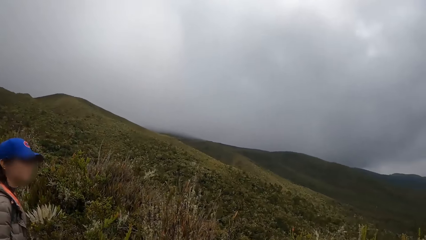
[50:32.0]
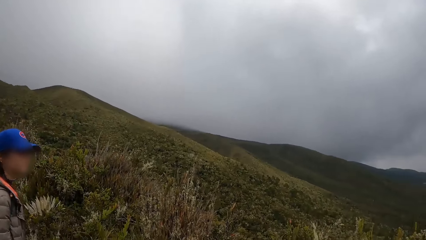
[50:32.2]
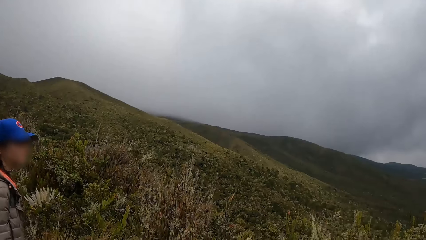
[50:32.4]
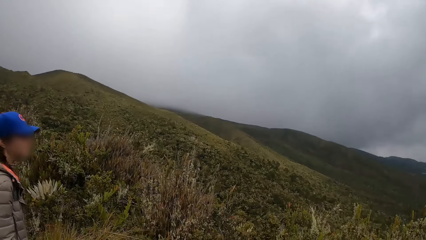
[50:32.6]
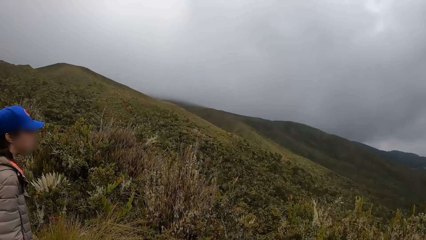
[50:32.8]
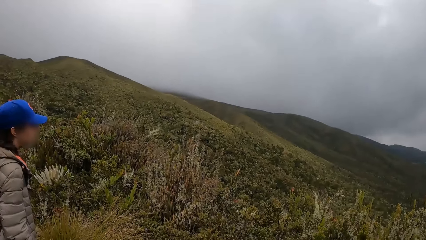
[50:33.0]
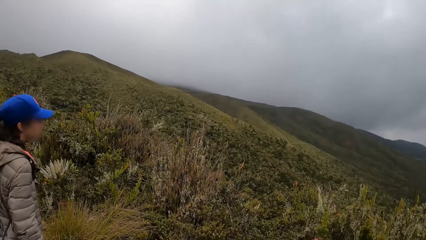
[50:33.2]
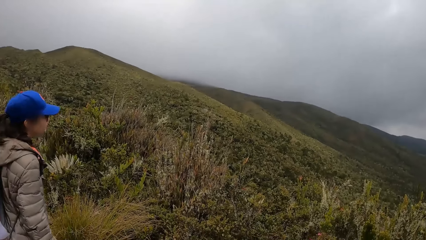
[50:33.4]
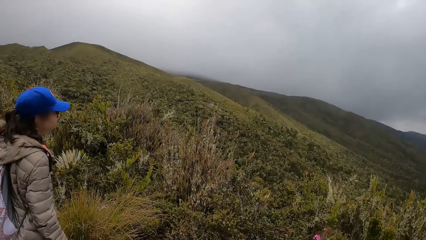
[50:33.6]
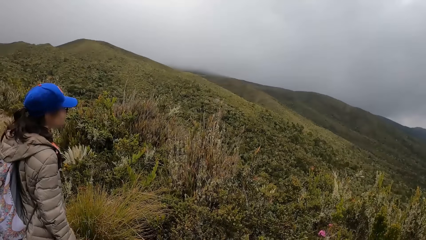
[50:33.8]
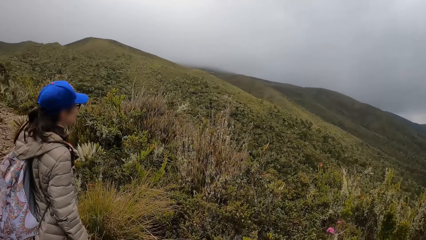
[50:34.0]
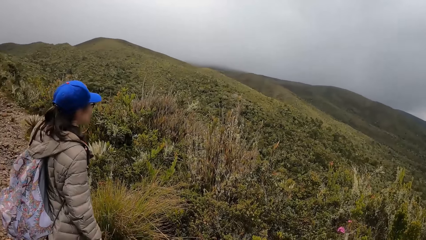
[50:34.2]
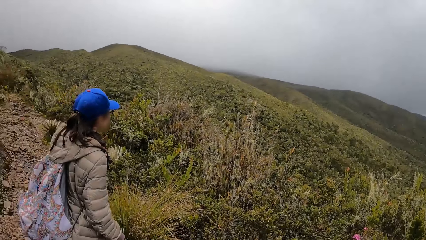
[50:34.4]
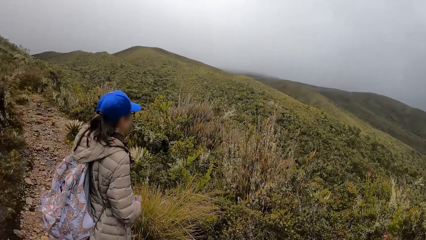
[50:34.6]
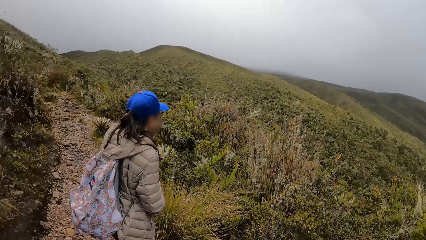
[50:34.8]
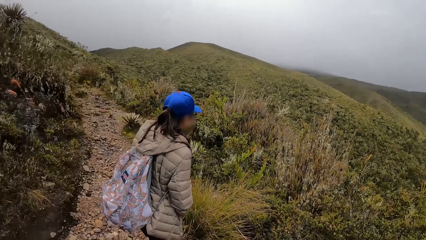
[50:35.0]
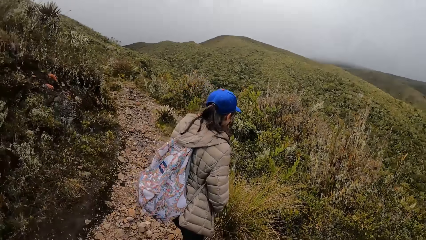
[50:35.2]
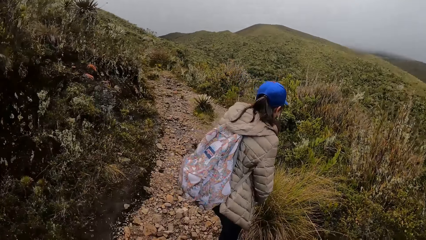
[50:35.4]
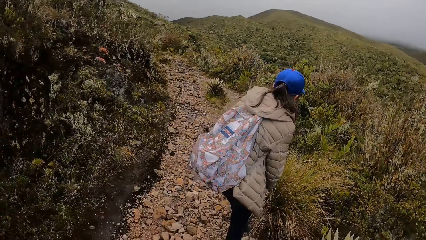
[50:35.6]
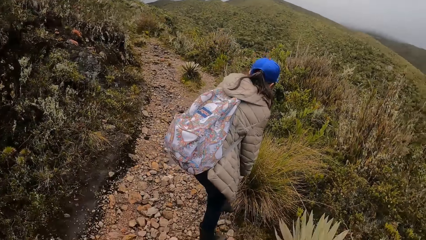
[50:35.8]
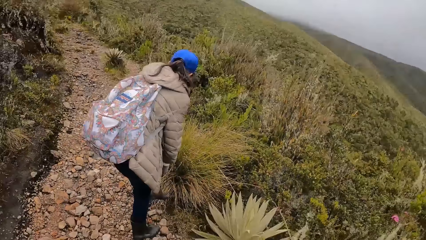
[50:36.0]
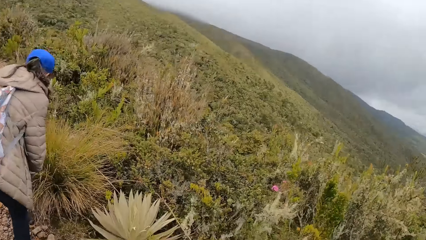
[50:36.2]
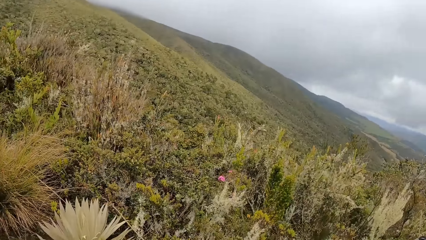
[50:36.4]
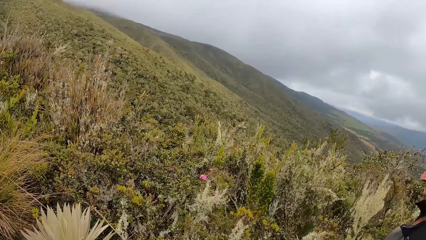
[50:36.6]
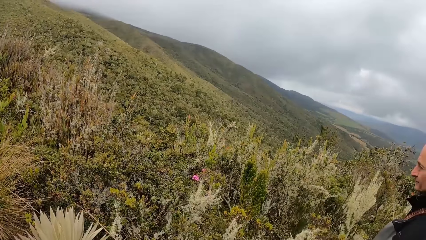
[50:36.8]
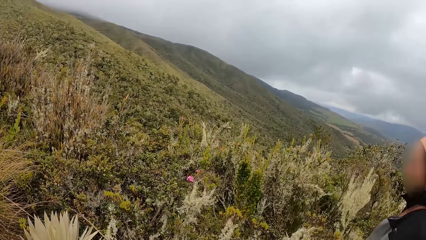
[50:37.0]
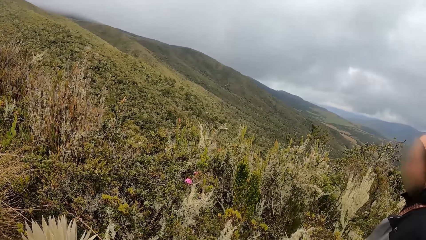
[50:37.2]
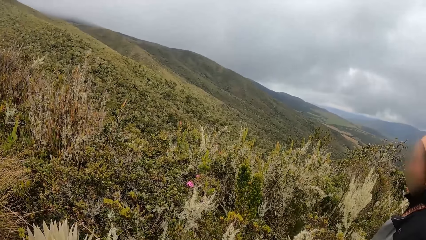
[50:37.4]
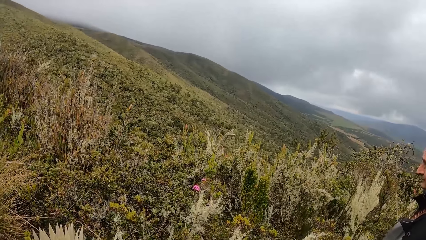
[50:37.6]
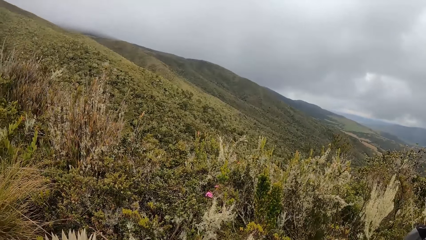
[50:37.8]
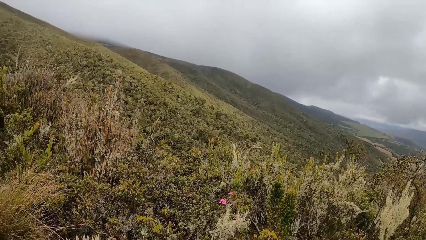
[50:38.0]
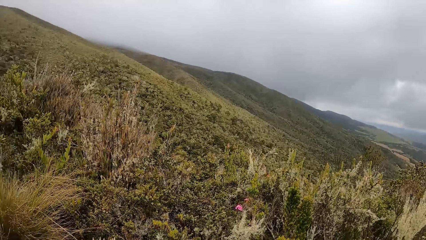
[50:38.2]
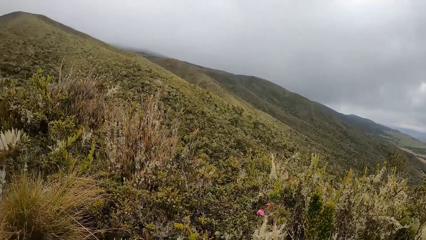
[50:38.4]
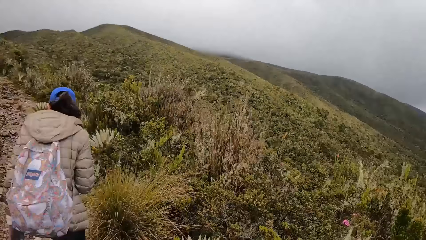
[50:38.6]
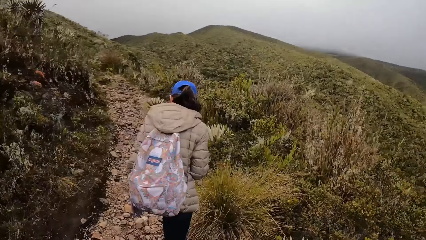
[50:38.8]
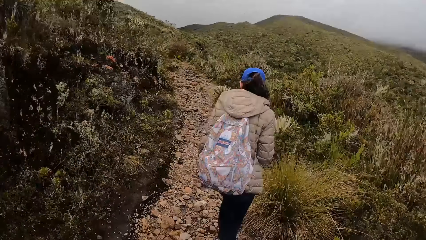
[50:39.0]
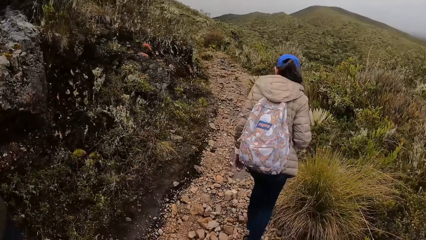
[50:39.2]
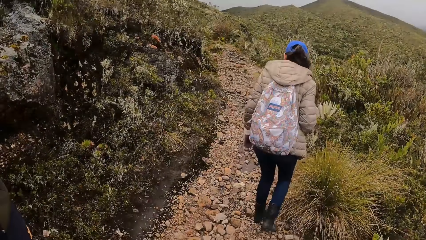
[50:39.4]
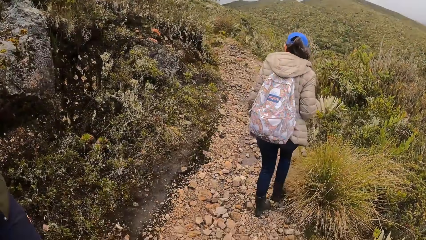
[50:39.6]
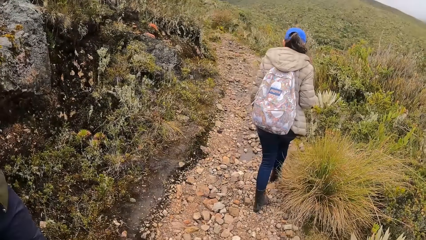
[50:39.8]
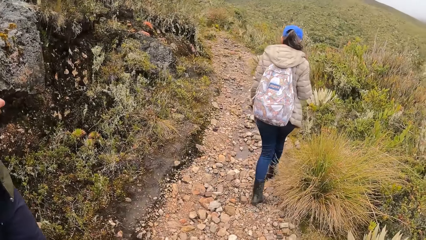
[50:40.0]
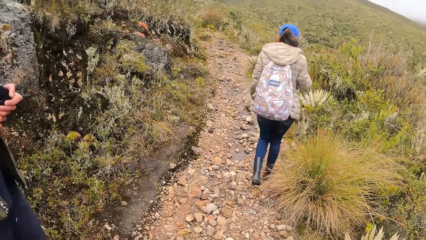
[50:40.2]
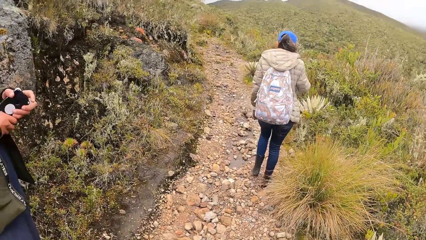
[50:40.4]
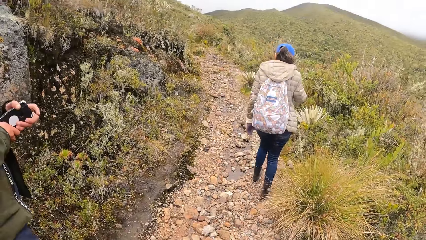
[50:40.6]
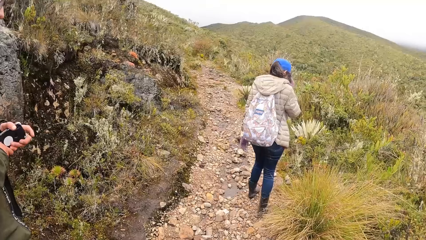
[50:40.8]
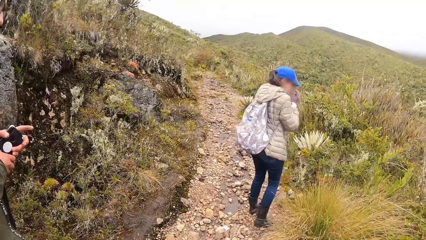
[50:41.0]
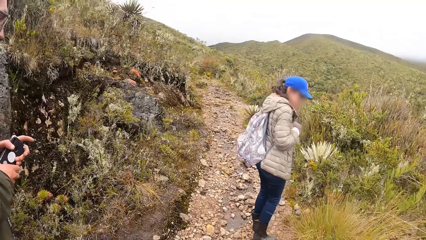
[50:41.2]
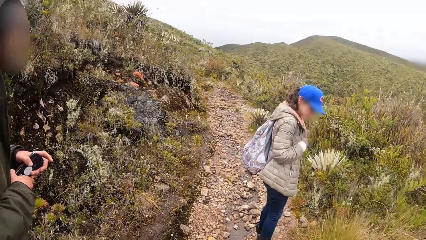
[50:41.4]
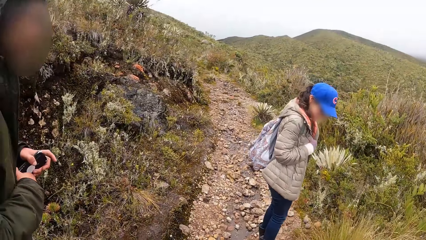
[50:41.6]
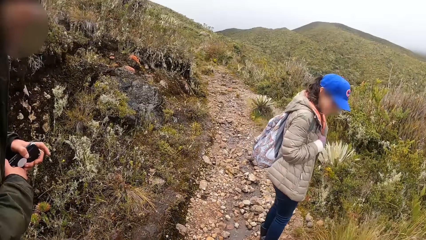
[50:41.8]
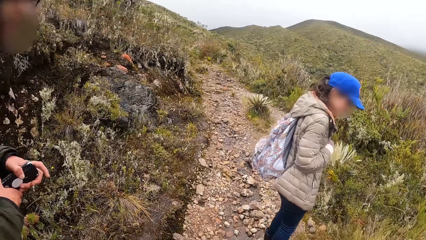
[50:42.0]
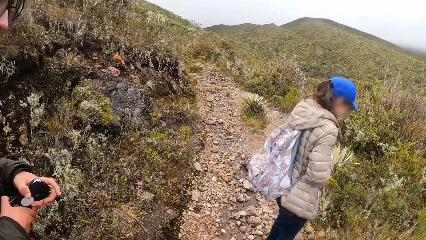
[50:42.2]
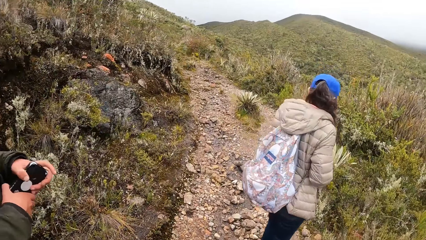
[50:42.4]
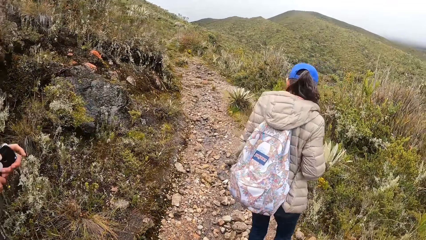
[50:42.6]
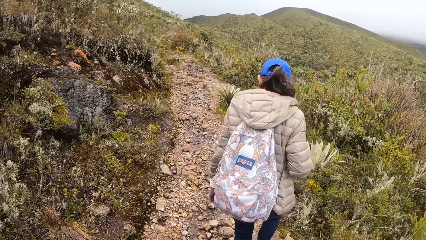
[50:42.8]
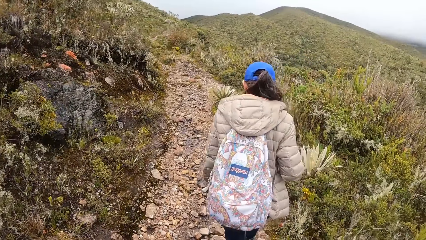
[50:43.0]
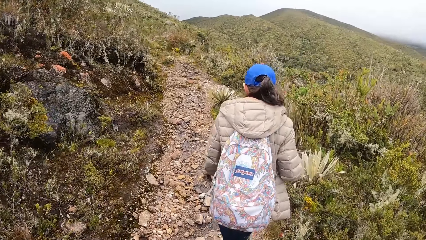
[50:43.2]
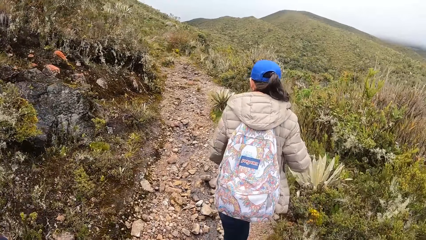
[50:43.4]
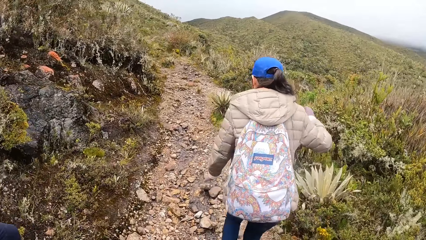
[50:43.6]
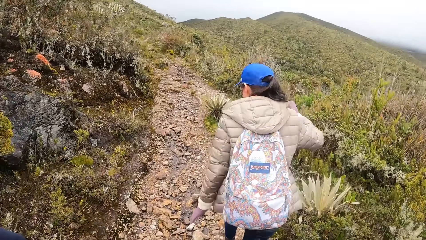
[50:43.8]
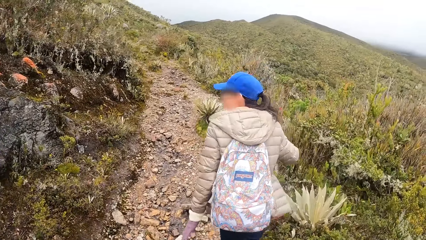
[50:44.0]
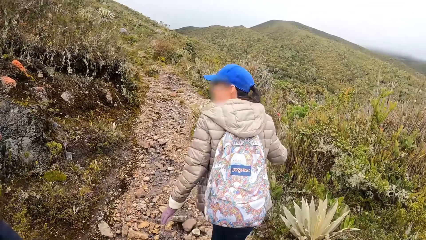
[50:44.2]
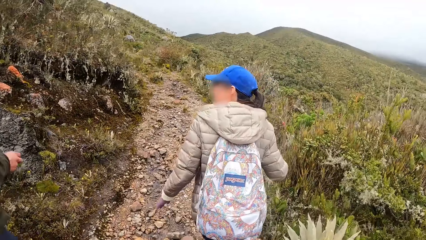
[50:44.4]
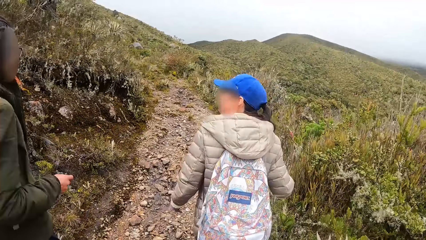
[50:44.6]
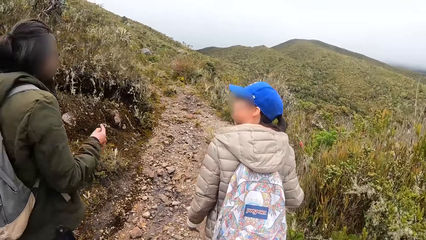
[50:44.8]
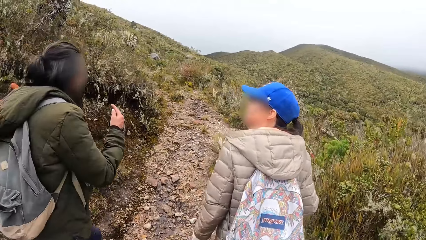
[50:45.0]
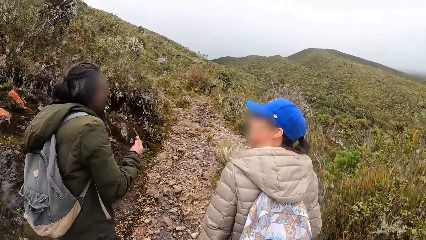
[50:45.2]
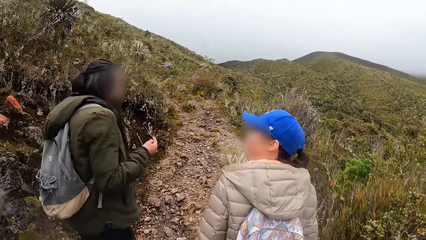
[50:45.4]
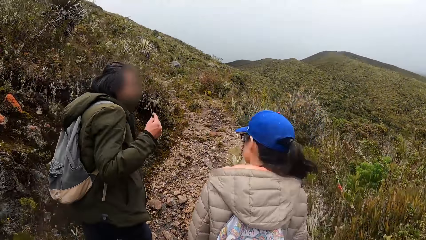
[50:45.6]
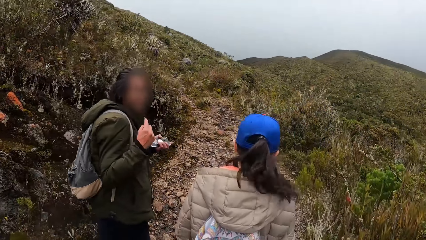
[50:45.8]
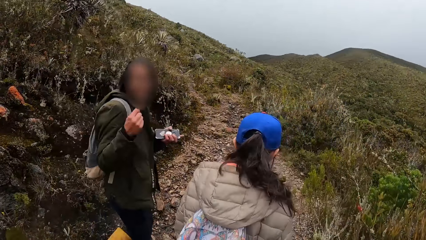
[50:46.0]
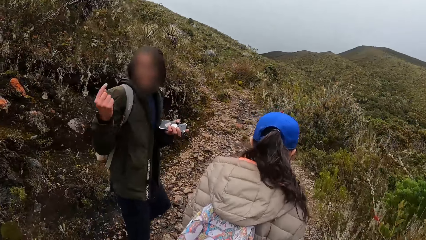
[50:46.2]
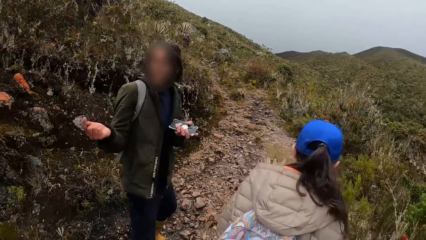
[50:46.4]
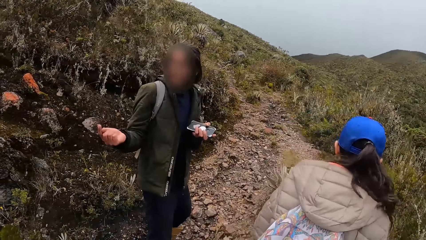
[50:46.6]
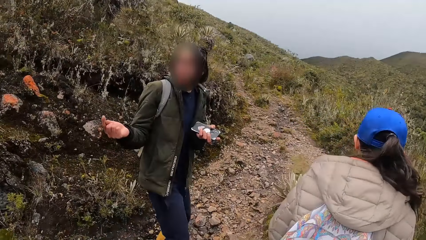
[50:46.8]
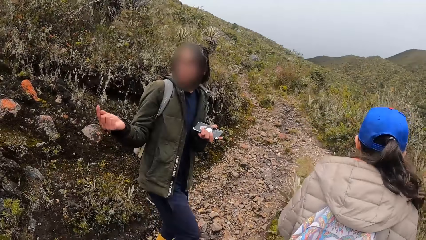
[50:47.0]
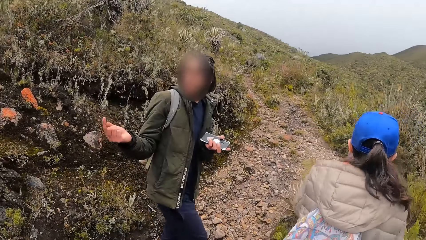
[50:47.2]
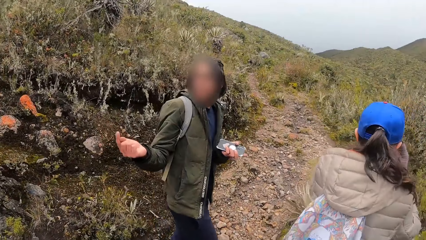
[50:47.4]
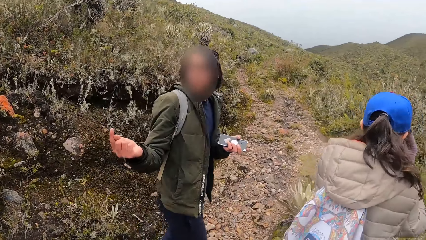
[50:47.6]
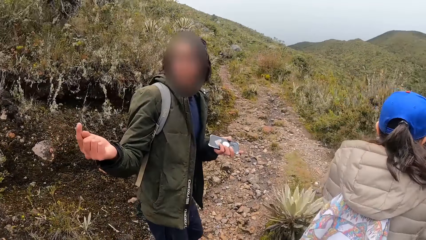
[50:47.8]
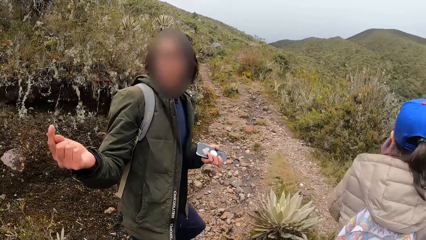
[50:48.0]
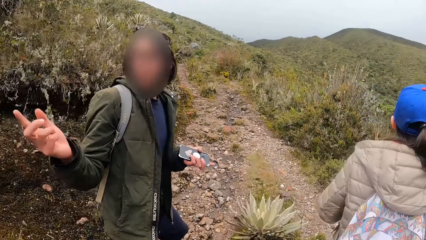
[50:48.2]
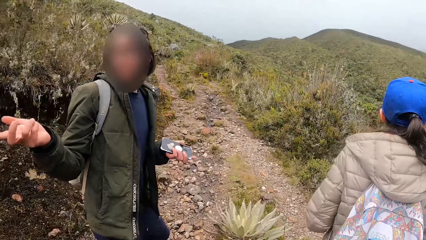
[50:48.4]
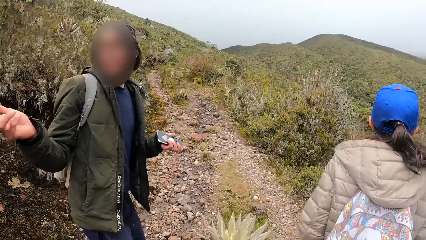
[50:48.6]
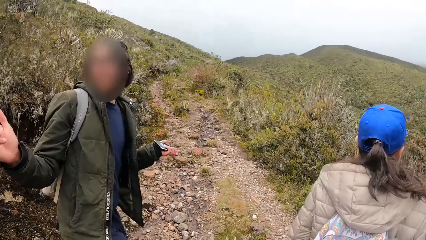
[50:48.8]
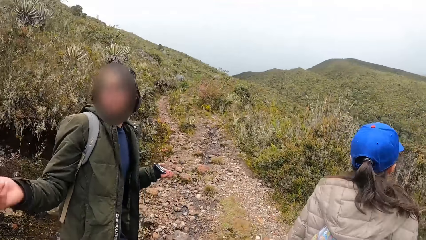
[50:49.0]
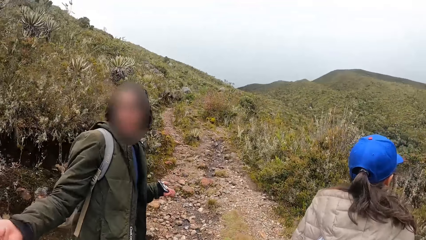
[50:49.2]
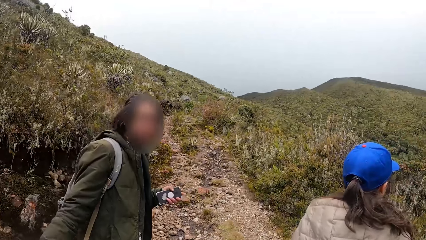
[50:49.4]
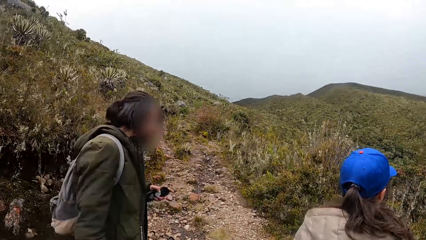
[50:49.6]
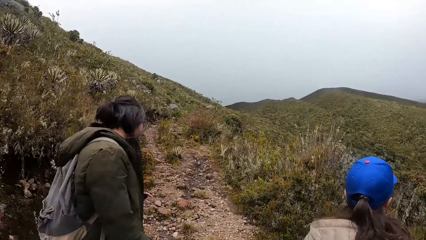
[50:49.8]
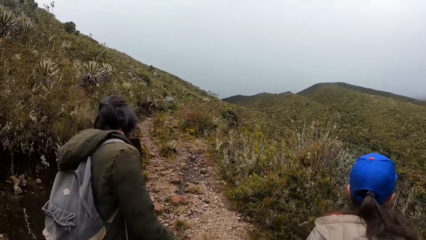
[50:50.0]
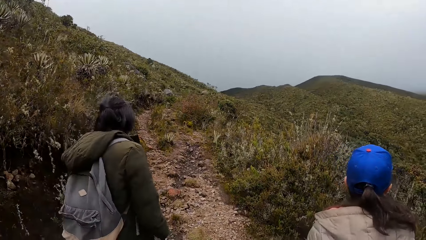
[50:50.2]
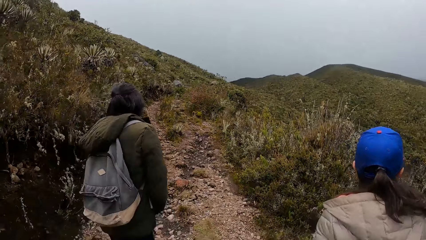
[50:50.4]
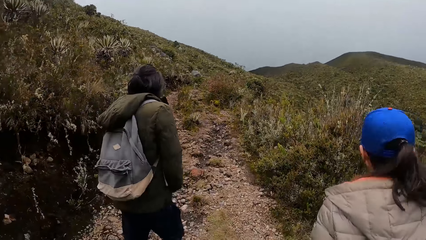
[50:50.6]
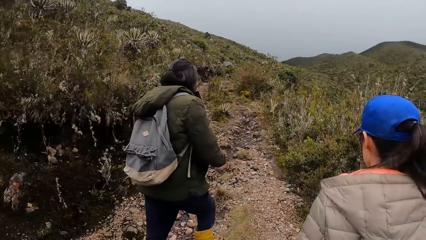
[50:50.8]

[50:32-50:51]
The camera wearer stares at the trees and the mountain. A woman touches her shoe with her right hand. The man holds the phone in his hands. The camera wearer hikes the mountain. The man gestures towards the camera wearer and the group of people with his hands. The man holds the phone in his left hand.
